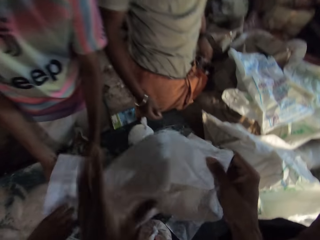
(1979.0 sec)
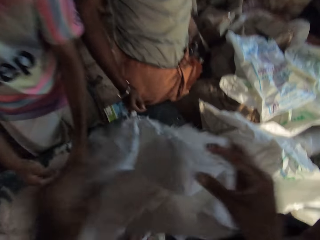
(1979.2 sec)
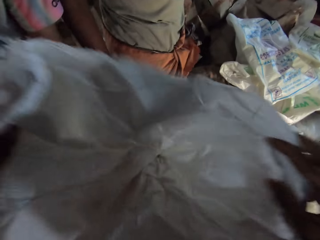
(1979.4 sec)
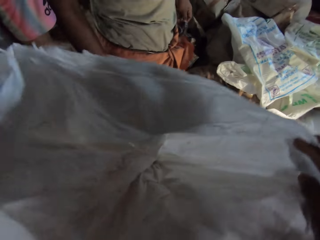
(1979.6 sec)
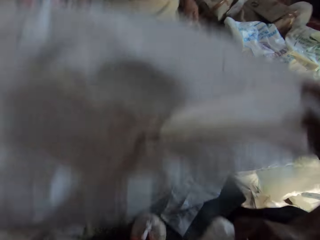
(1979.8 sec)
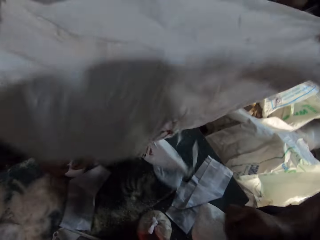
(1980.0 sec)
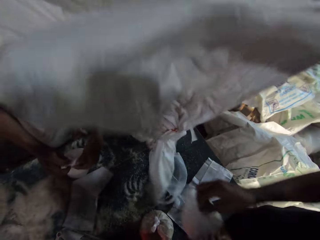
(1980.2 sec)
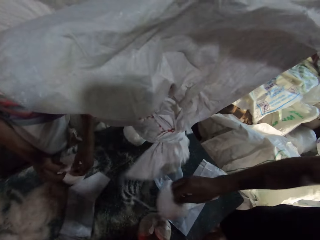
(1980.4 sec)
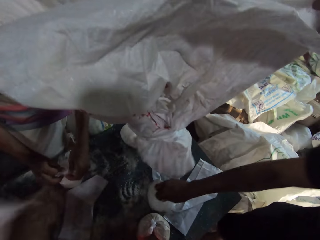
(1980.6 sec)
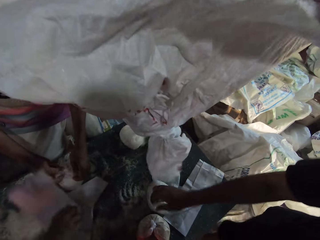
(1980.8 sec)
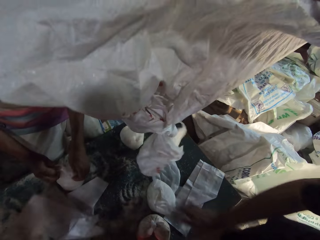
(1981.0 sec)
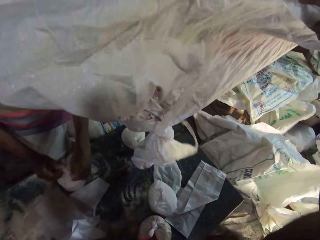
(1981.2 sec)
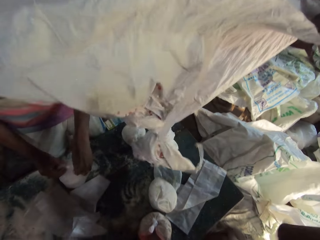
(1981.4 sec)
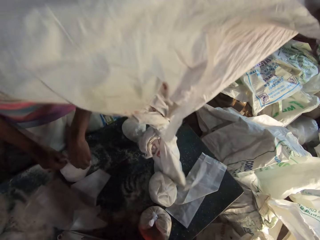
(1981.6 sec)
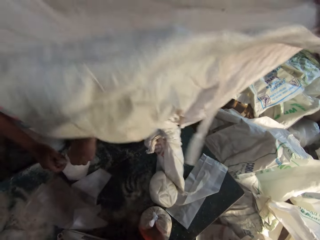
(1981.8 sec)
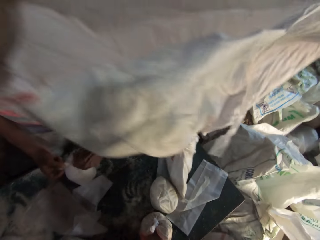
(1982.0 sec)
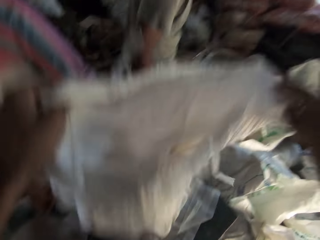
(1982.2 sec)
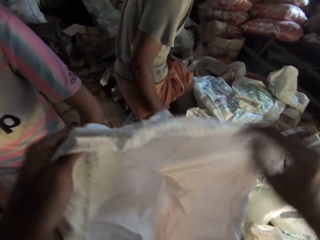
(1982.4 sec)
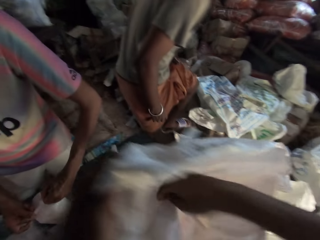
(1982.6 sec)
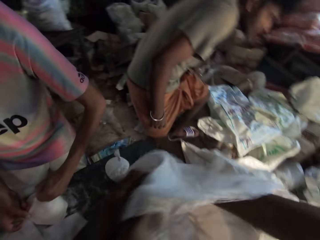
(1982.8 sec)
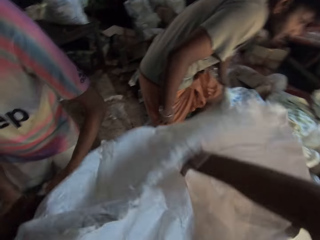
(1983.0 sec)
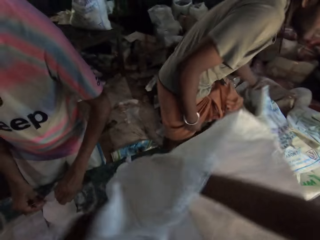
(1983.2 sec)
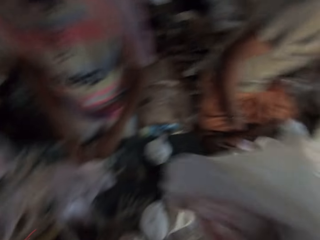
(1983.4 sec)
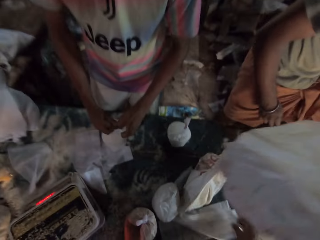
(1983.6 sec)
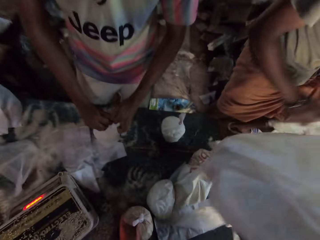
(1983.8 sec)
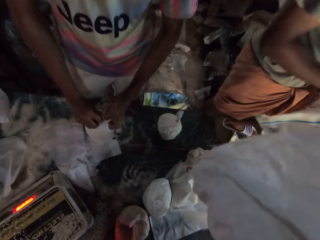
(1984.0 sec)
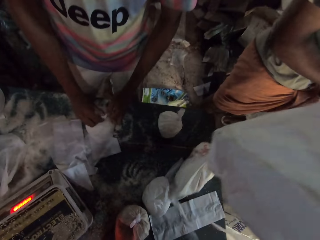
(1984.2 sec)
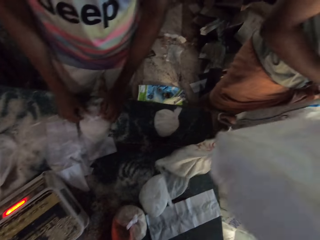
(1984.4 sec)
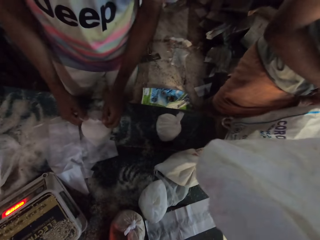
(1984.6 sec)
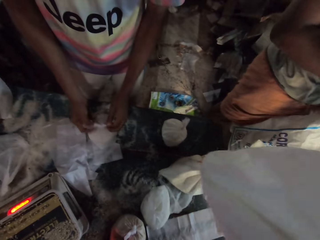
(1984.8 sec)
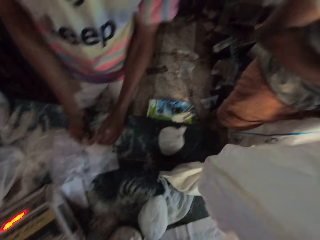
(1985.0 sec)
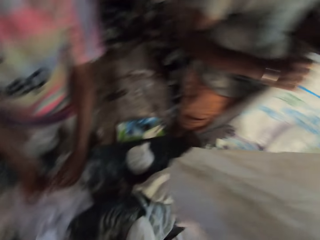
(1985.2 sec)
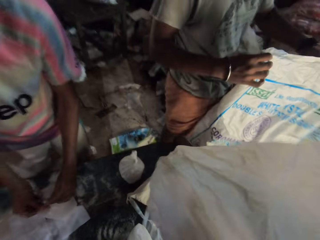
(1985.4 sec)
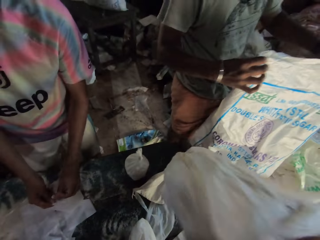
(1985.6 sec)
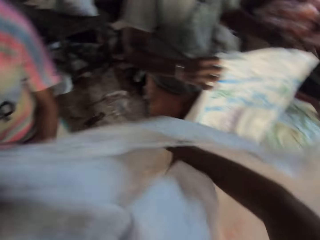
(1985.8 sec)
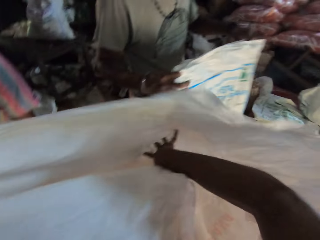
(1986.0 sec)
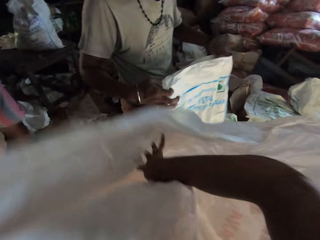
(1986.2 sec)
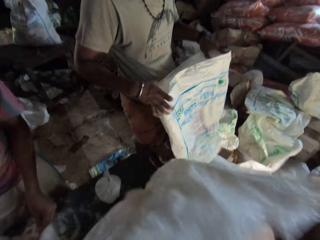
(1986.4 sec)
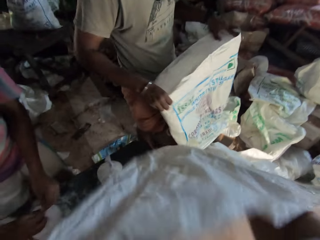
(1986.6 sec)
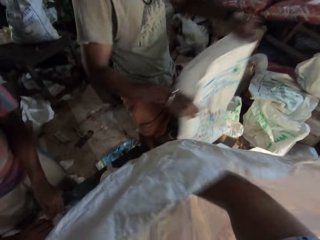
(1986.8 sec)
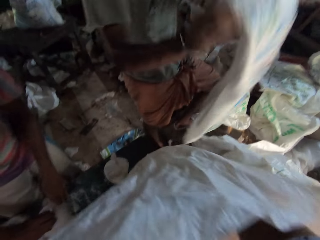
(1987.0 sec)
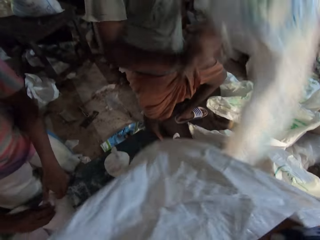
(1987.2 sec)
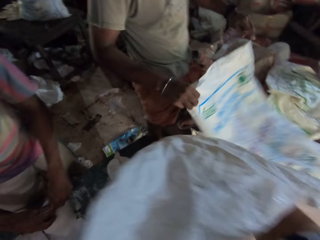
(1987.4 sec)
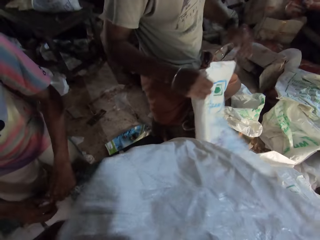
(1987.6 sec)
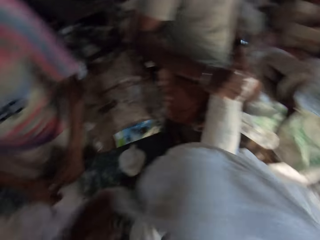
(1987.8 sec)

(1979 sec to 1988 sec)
The camera wearer opens the polythene bag or sack with both hands. A man places the polythene bag on the table with his right hand. Another man places a polythene bag of flour on the table with his right hand. The first man places some polythene bags on the table with his right hand. The camera wearer looks at the sack and puts his right hand in the bag on the table. A third man picks a bag from the floor with his right hand and holds the bag in both hands.

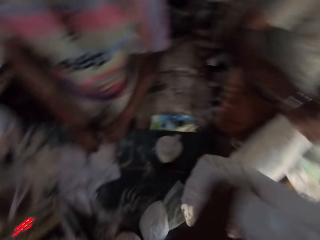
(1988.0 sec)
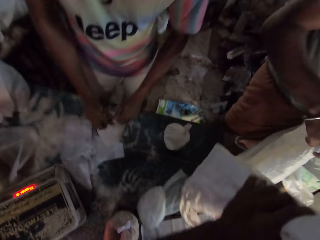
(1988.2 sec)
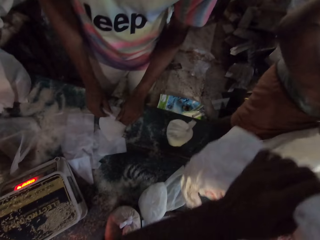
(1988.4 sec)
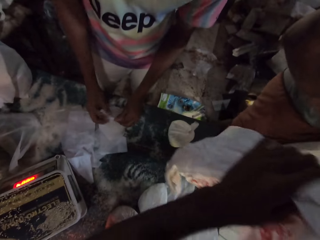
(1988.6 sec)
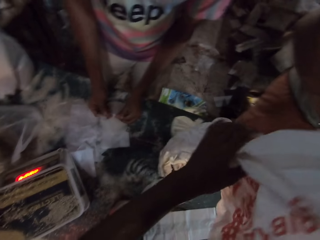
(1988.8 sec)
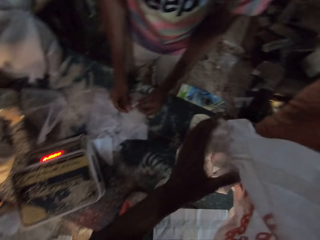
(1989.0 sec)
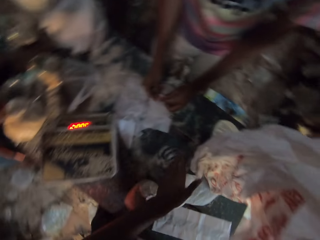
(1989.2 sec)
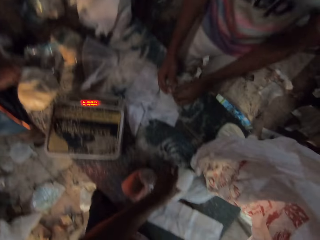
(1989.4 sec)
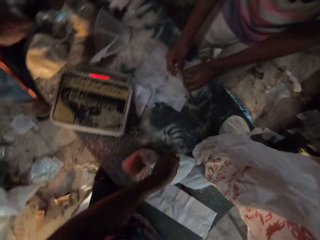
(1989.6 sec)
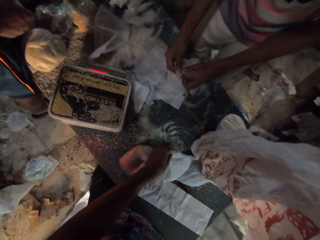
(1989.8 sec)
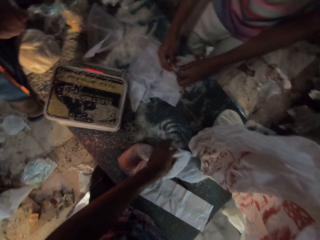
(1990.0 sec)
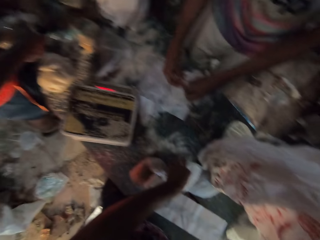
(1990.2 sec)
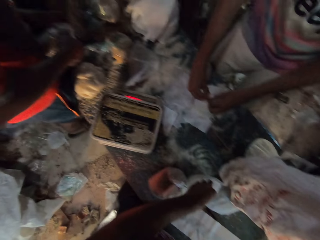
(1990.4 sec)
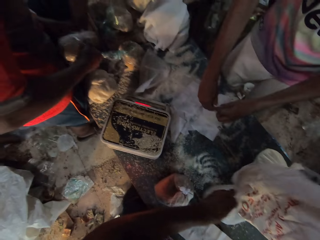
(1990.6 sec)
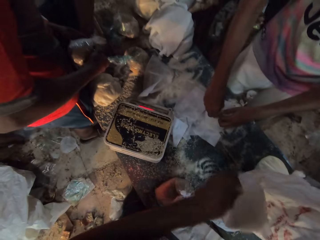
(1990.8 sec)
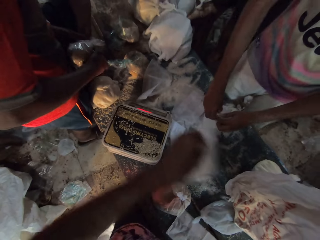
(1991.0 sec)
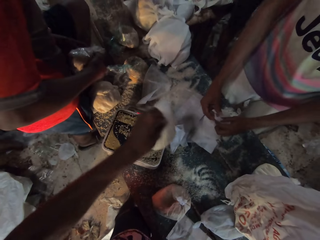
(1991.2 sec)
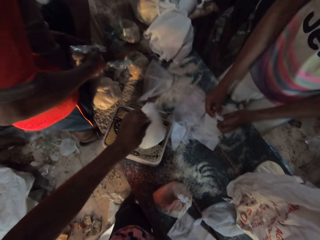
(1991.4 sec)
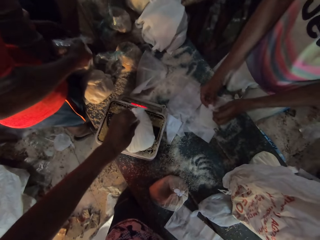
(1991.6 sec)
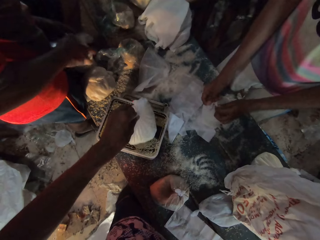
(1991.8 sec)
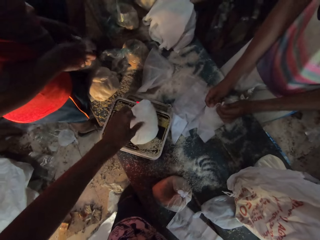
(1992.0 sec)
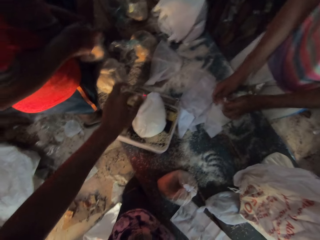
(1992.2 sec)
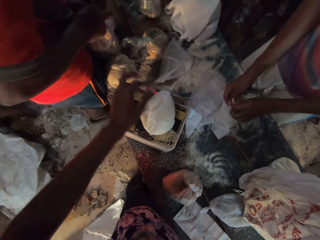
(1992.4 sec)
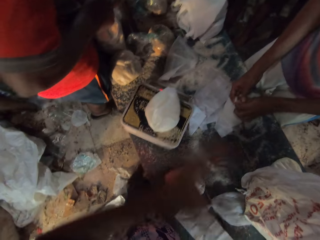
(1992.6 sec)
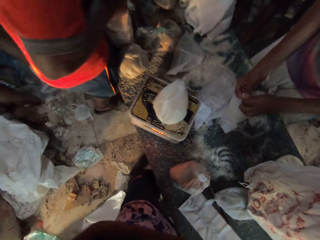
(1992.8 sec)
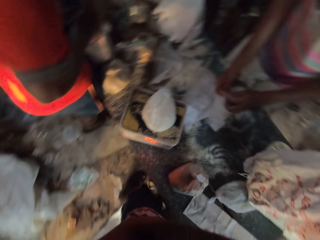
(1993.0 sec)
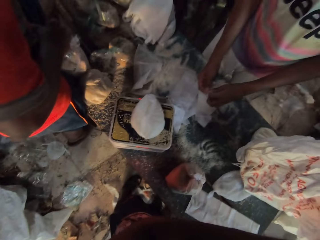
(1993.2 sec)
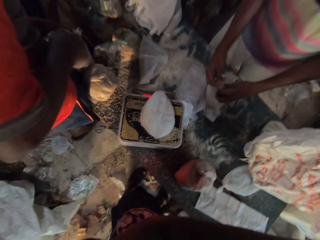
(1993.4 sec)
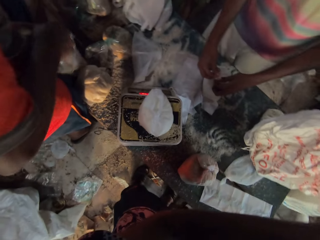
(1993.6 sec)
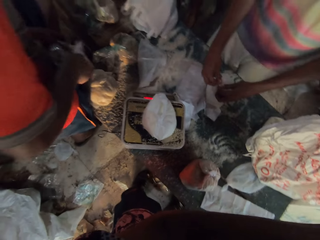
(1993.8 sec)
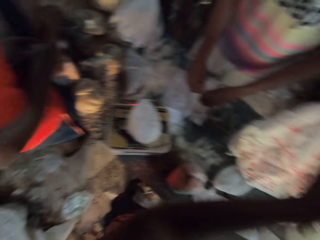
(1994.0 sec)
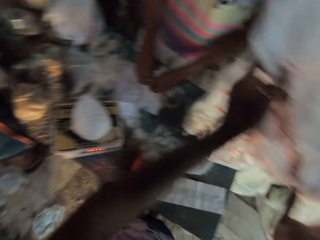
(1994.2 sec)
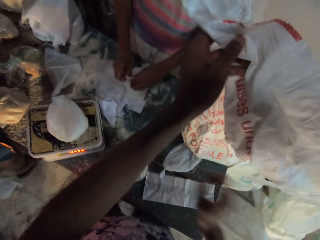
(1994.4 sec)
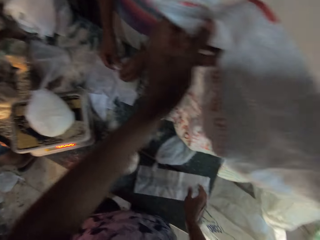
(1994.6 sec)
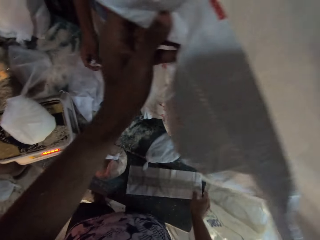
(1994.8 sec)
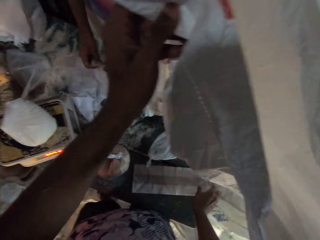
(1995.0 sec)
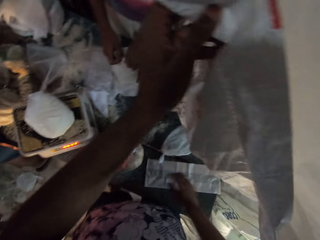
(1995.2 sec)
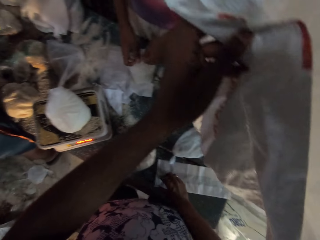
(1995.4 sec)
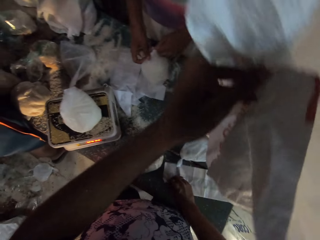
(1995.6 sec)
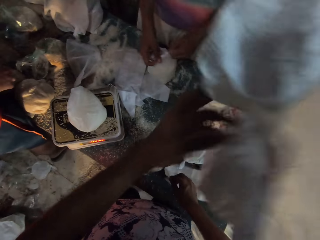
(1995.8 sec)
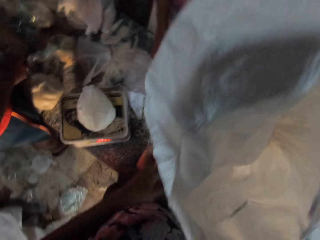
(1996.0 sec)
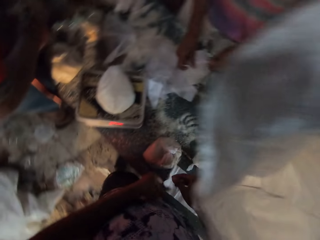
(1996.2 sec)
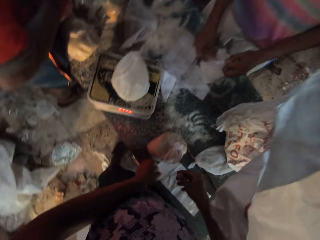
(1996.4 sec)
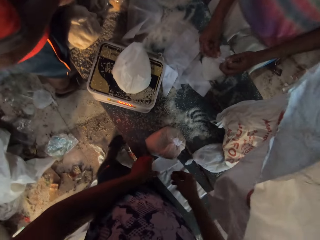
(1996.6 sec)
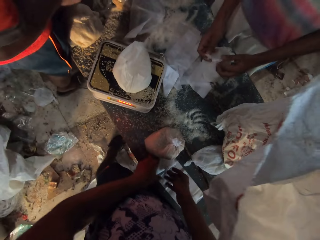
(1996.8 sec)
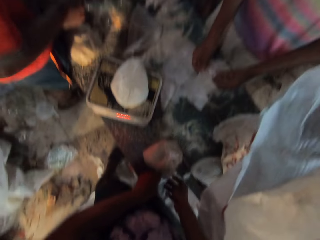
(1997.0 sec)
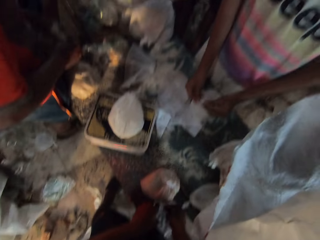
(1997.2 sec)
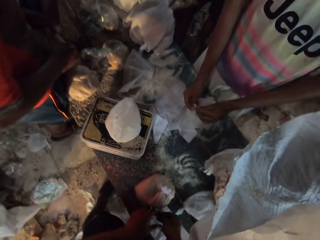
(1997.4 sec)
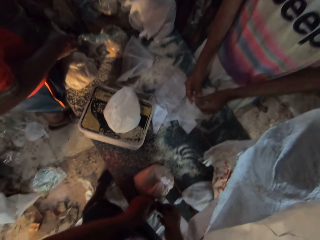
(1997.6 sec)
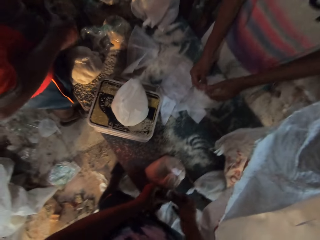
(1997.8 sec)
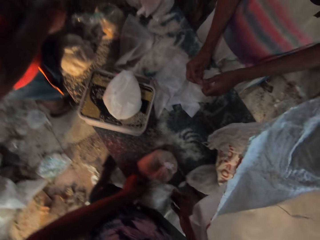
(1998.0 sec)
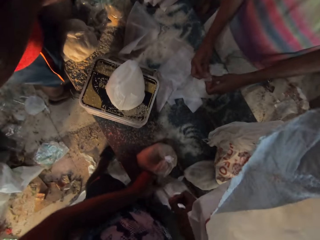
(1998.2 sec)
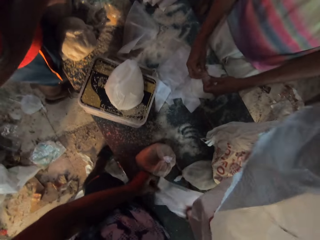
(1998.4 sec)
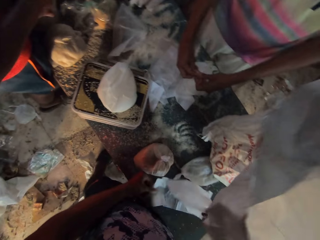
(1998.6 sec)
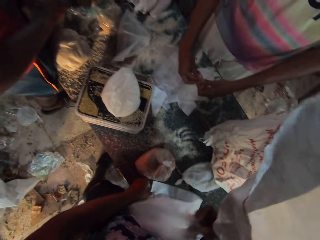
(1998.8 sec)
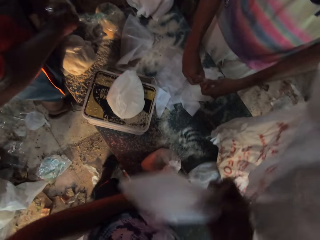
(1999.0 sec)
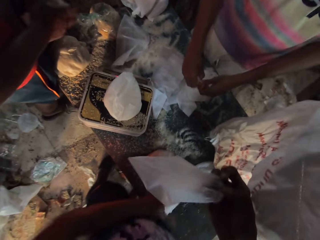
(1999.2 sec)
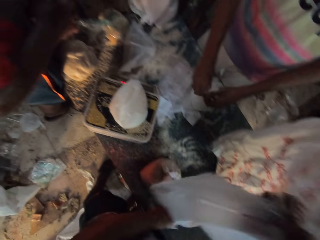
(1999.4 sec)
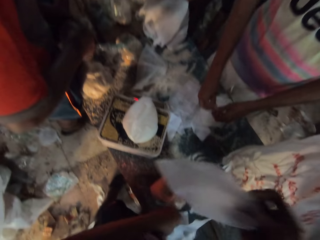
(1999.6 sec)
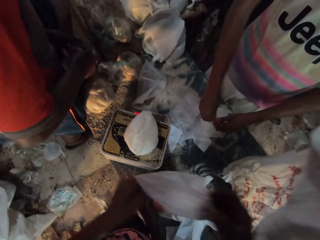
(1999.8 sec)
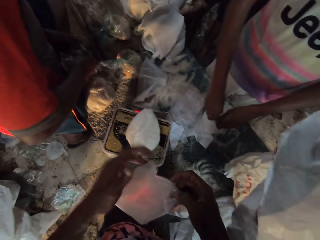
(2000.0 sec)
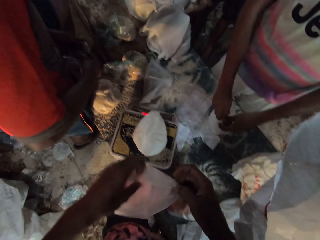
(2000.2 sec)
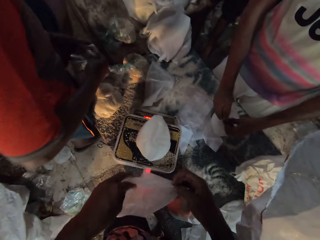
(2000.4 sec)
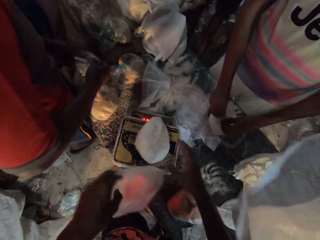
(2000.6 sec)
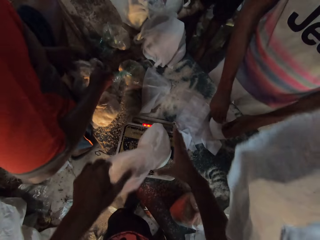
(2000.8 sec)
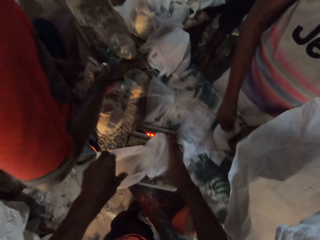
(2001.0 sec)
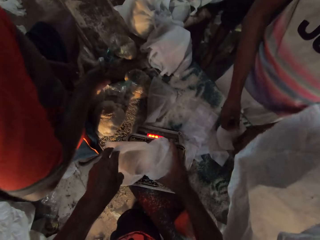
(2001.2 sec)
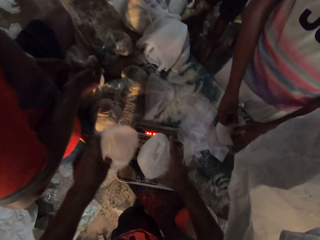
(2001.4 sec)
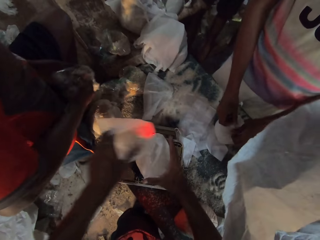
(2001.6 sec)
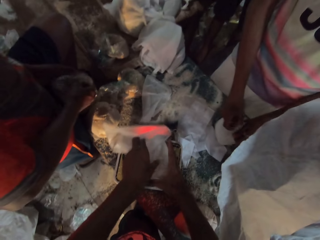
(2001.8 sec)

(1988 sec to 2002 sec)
The camera wearer picks a polythene bag of flour from the table with his left hand. A man pours a polythene bag of broken wheat into a polythene bag on the table with his right hand. The camera wearer places the polythene bag of flour on the scale with his left hand. He holds the bag with his left hand, moves some polythene bags on the table with his right hand, and picks the polythene bags from the table with his right hand. He drops the bag with his left hand on the table. He holds the polythene bags on the table in both hands and separates the polythene bags on the table with both hands. He looks at the item on the weighing scale. He opens a polythene bag in both hands. He holds the polythene bag of flour on the scale on the table with his right hand. He picks the item from the weighing scale.
